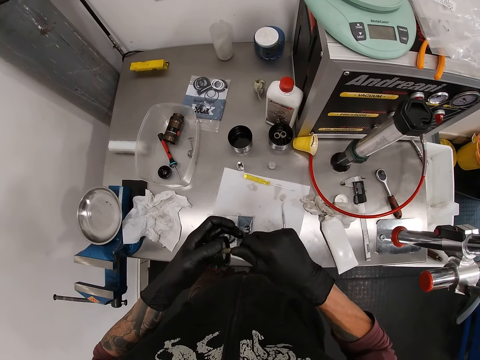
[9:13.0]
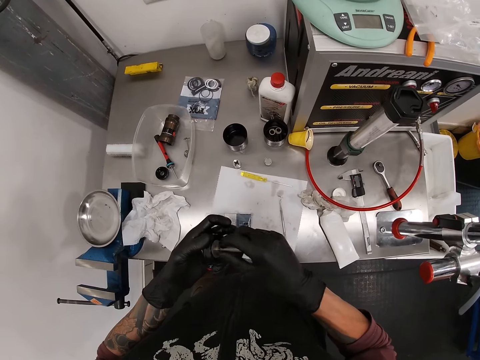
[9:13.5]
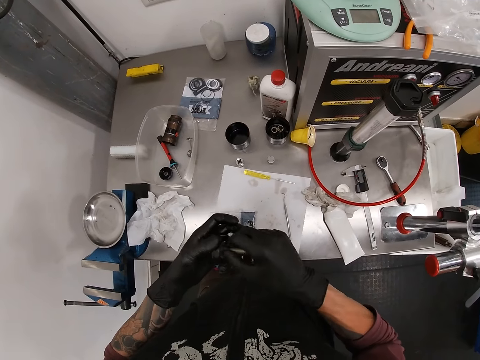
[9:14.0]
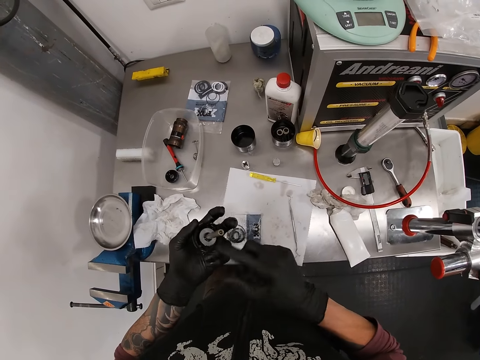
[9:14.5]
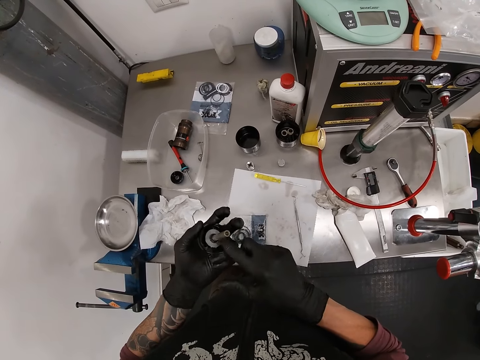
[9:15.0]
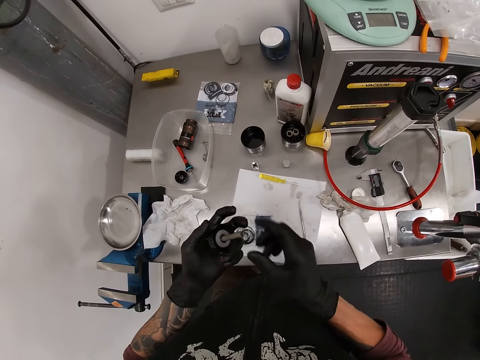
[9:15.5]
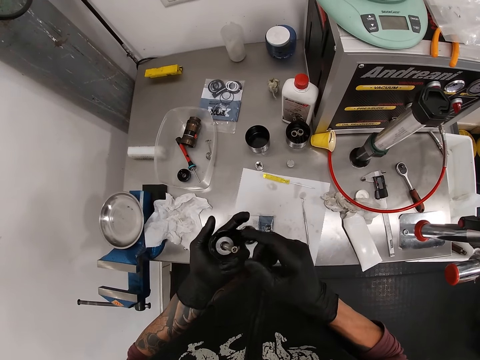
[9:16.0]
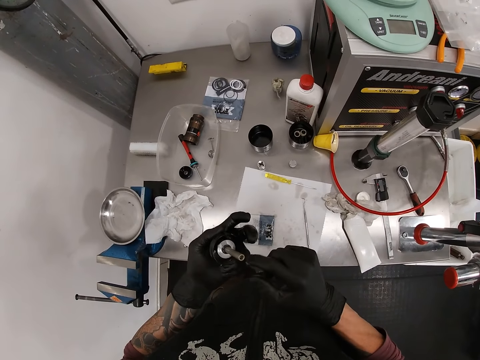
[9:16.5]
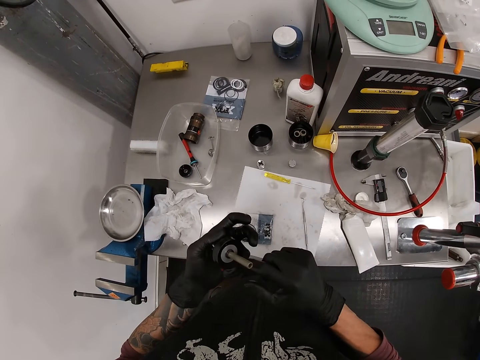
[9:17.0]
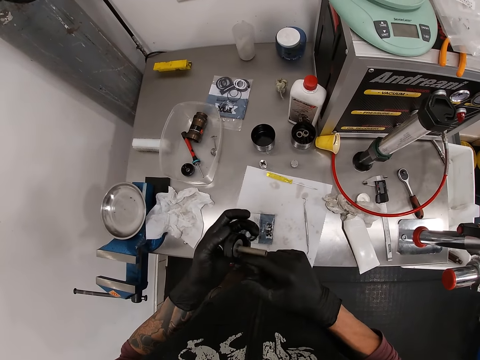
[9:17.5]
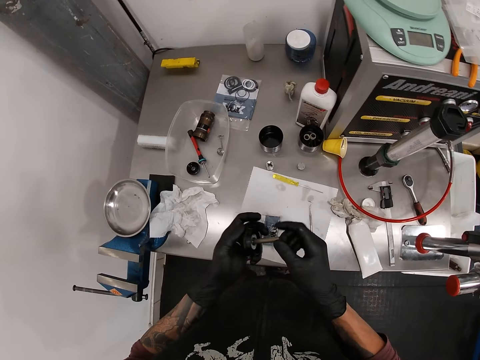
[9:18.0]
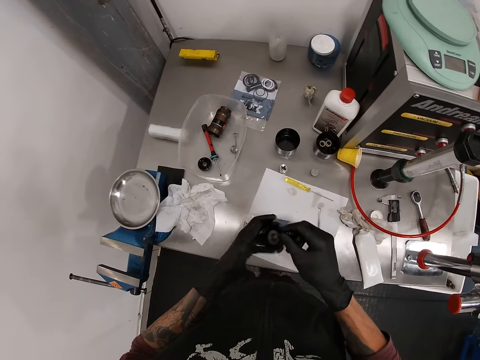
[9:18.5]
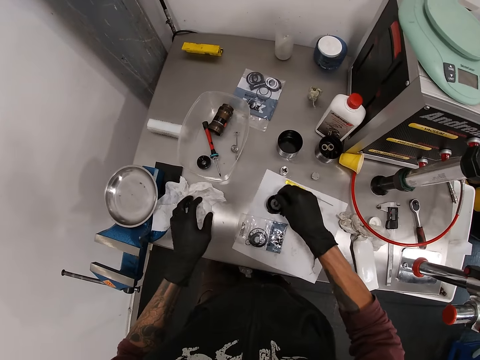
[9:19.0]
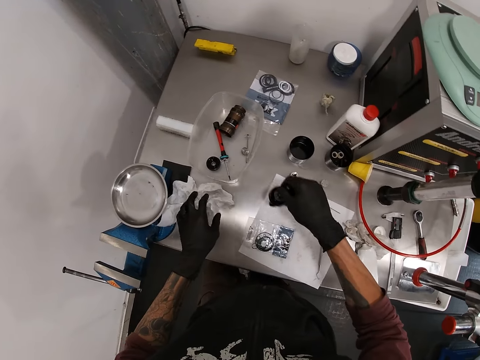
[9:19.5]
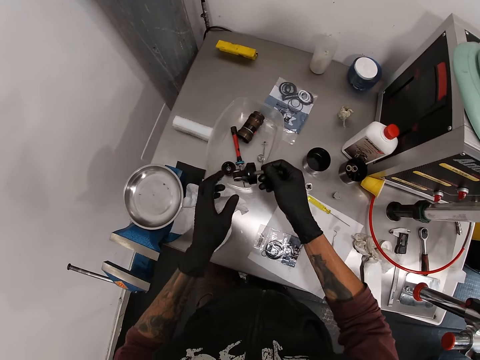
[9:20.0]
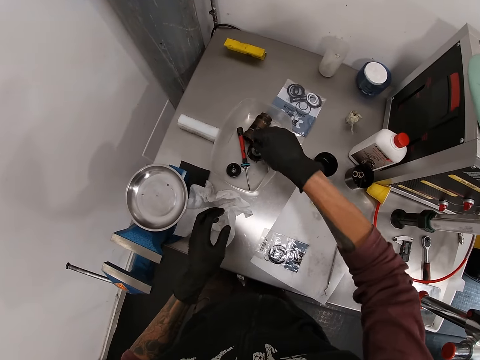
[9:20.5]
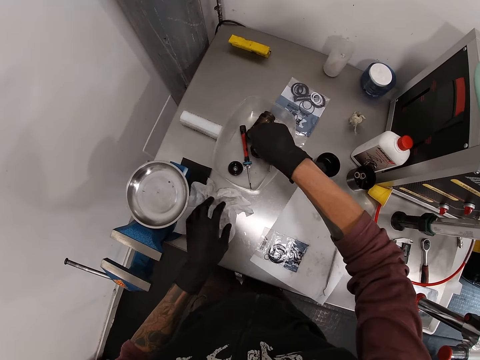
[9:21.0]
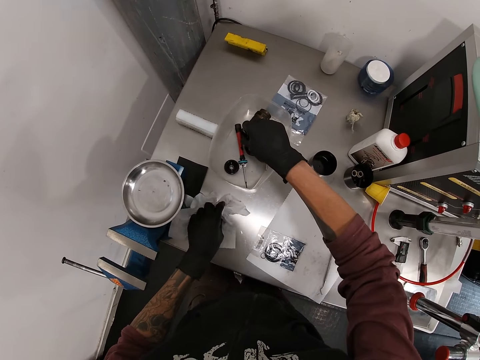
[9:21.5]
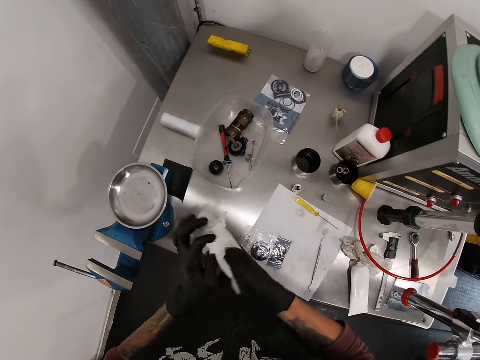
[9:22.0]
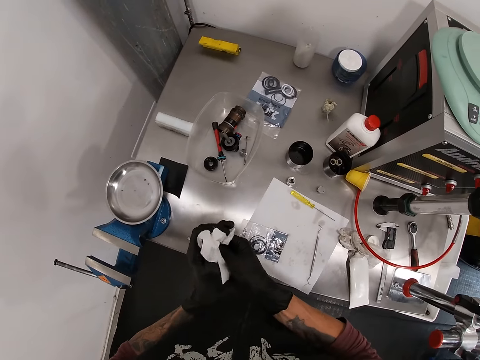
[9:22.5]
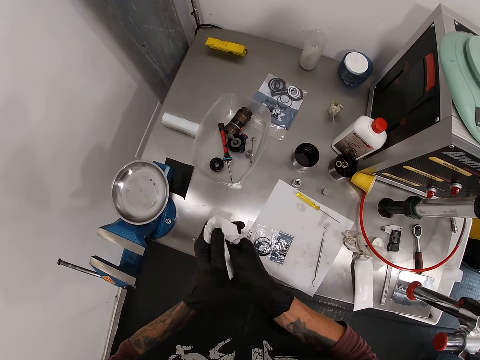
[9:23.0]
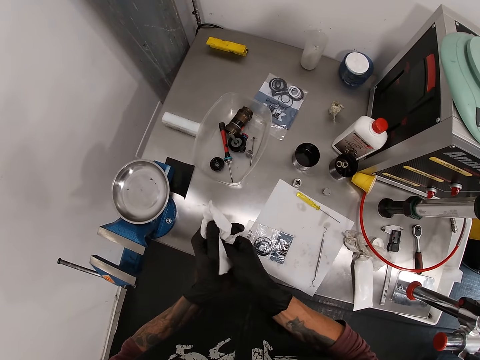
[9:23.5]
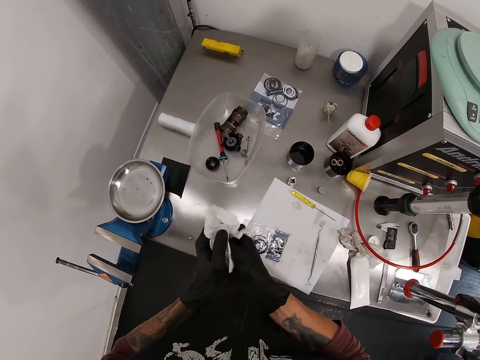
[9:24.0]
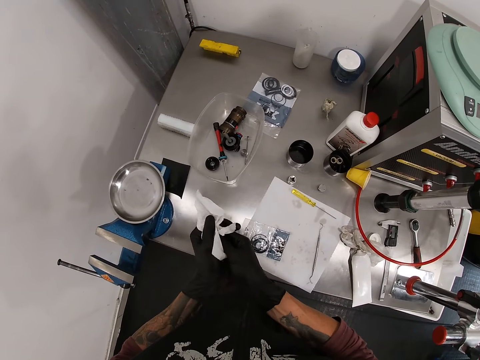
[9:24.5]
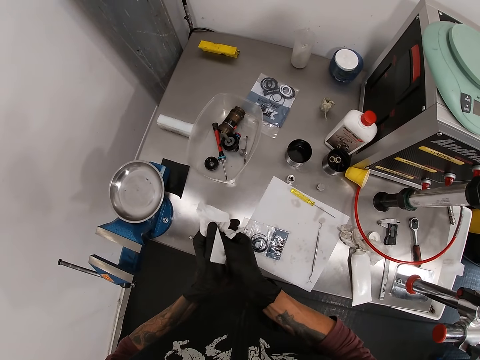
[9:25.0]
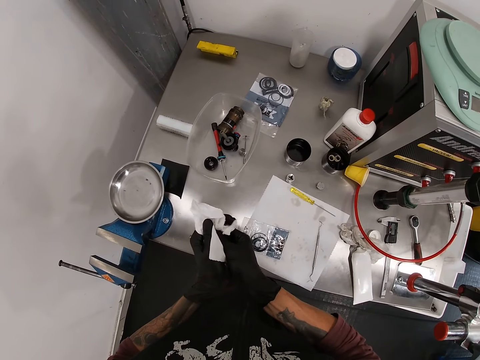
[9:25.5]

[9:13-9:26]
The camera wearer applies the cream on something. He wipes the pressure regulator with his finger. He samples the pressure regulator. He drops the threaded nut in his right hand on the paper. He picks the threaded nut with his right hand. He places the threaded nut in his right hand in a plastic container. He grabs a tissue paper with his left hand. He wipes both hands with the tissue paper.

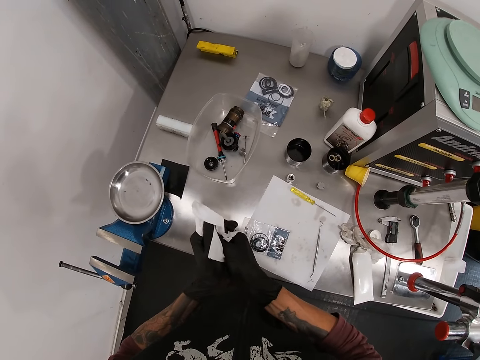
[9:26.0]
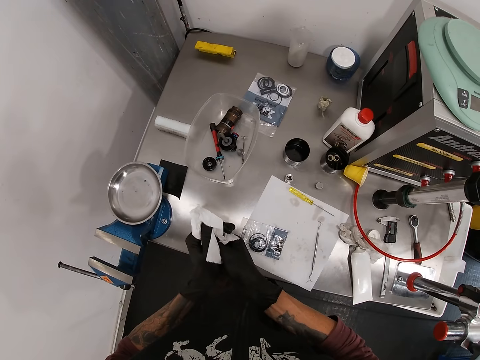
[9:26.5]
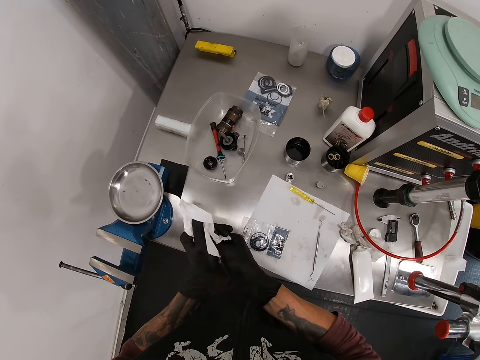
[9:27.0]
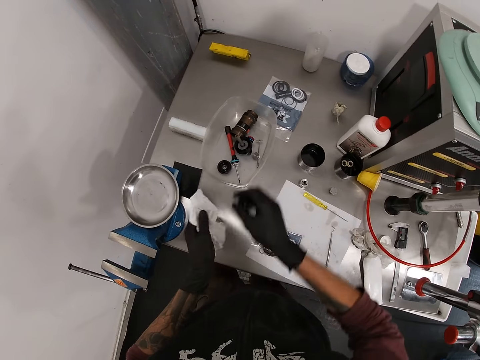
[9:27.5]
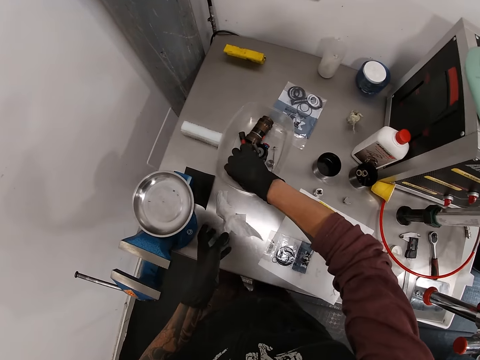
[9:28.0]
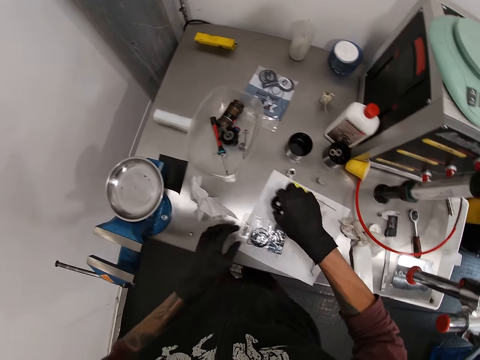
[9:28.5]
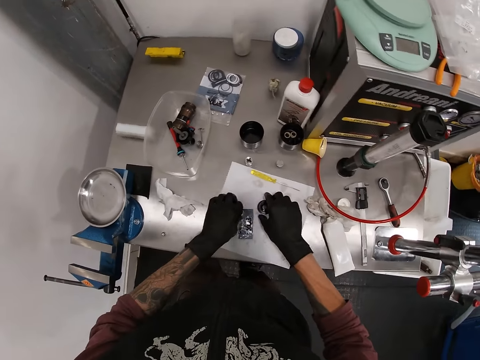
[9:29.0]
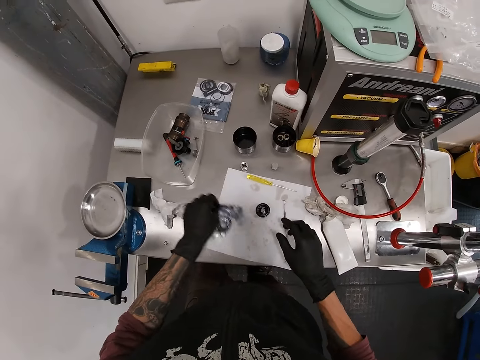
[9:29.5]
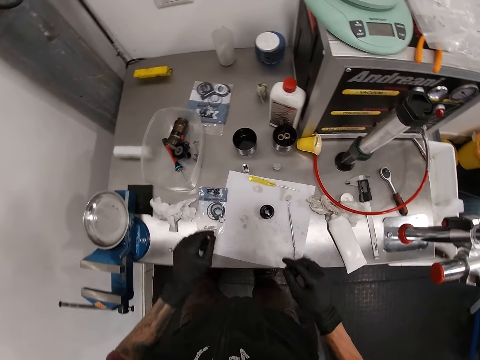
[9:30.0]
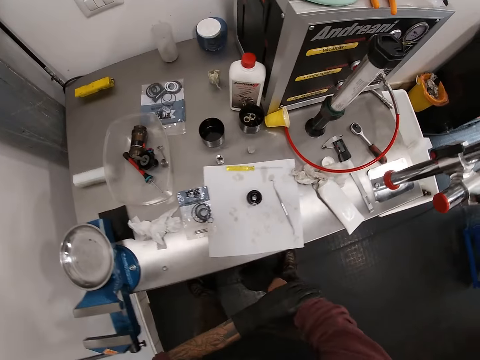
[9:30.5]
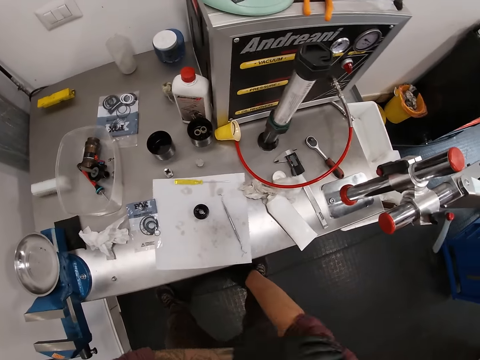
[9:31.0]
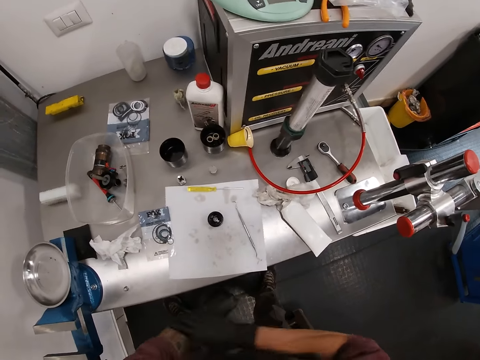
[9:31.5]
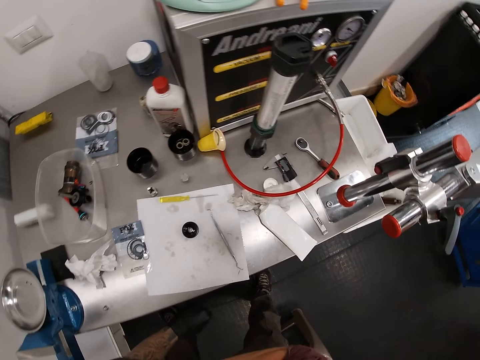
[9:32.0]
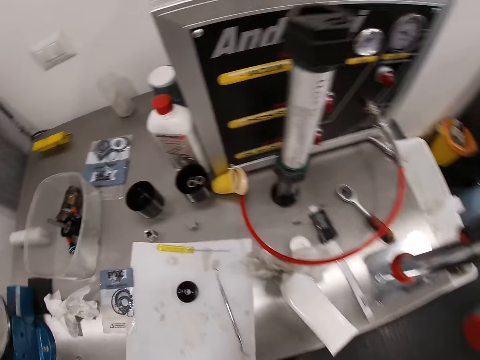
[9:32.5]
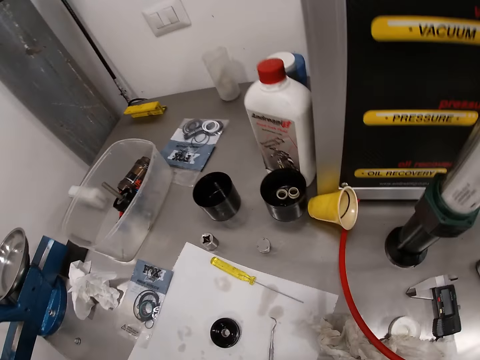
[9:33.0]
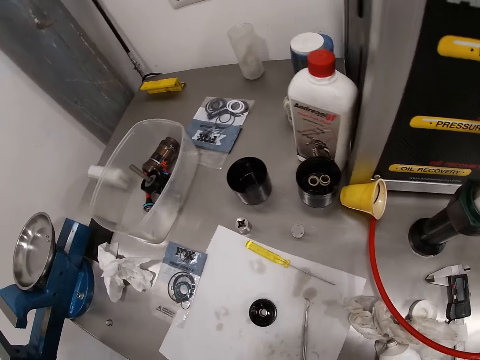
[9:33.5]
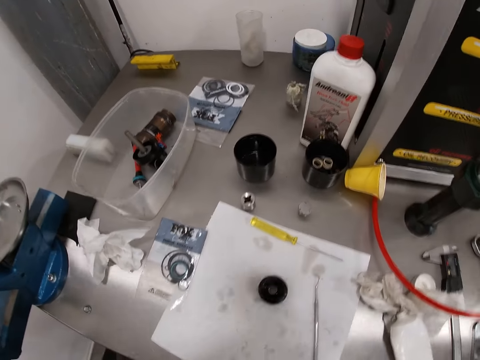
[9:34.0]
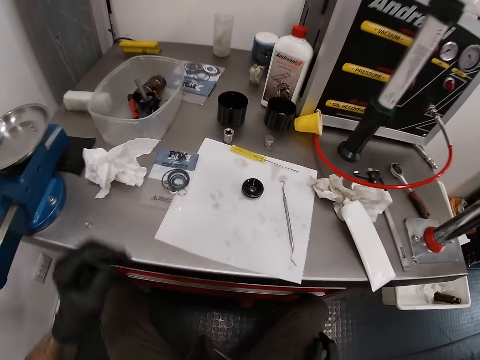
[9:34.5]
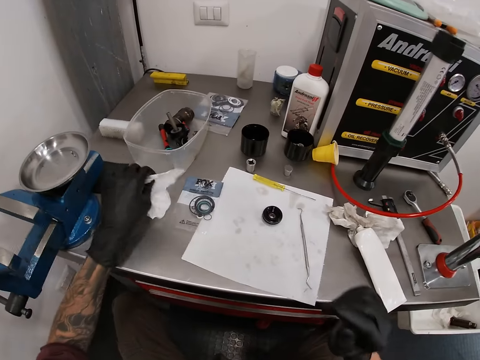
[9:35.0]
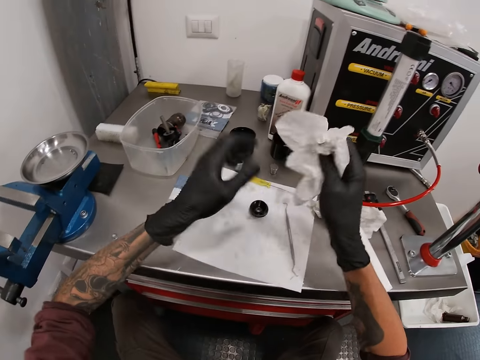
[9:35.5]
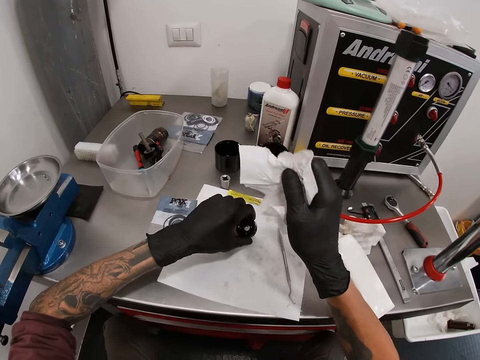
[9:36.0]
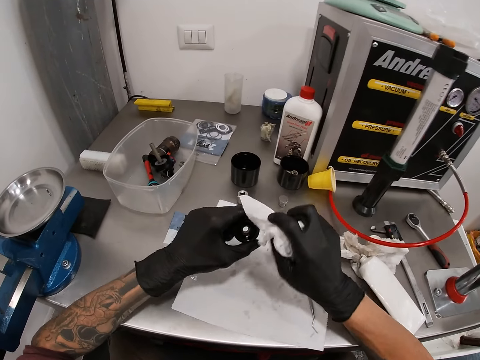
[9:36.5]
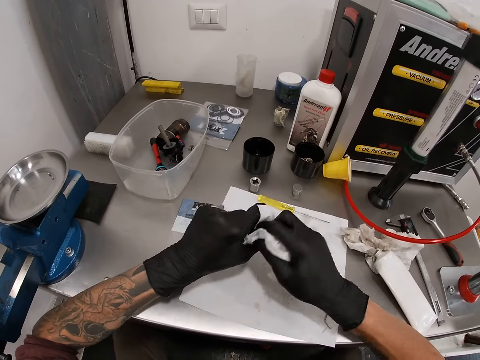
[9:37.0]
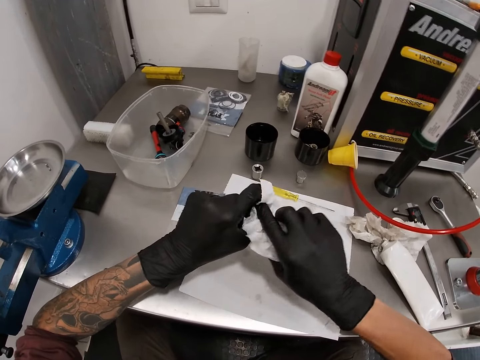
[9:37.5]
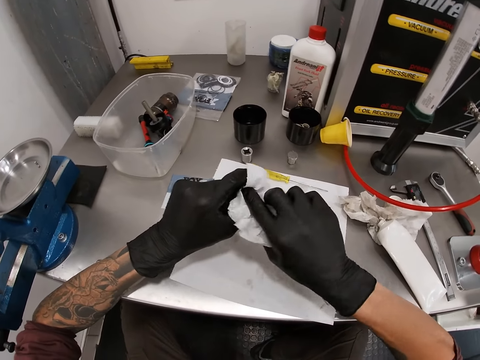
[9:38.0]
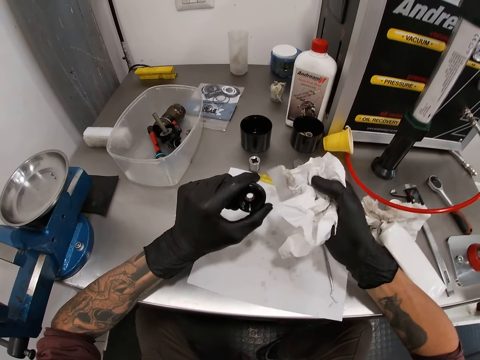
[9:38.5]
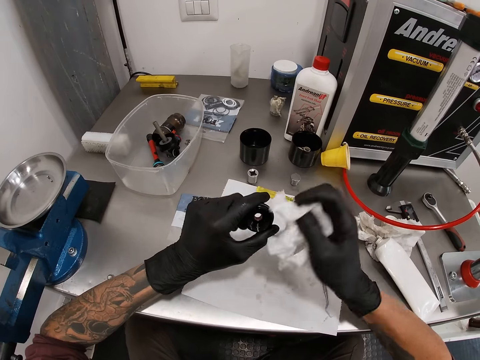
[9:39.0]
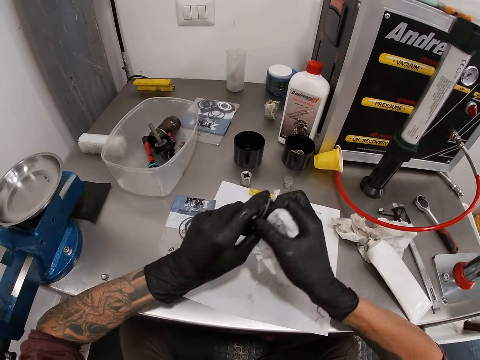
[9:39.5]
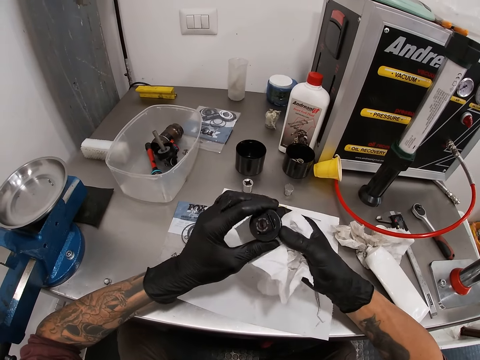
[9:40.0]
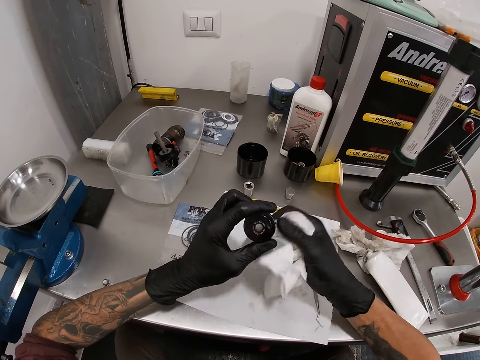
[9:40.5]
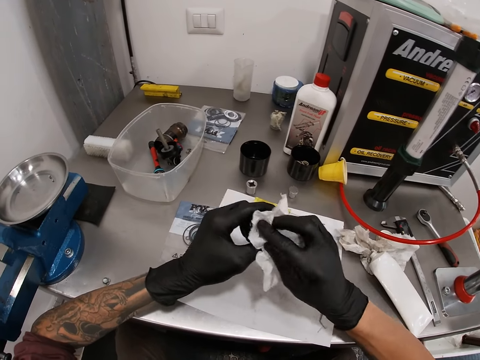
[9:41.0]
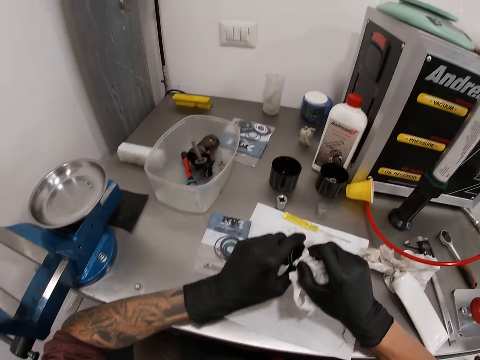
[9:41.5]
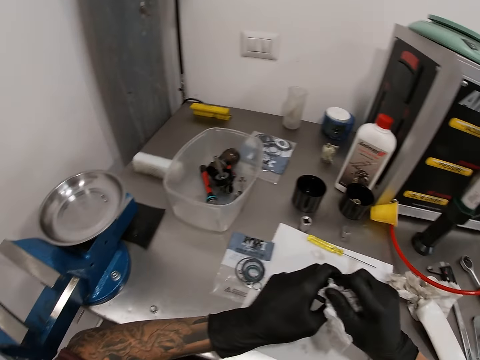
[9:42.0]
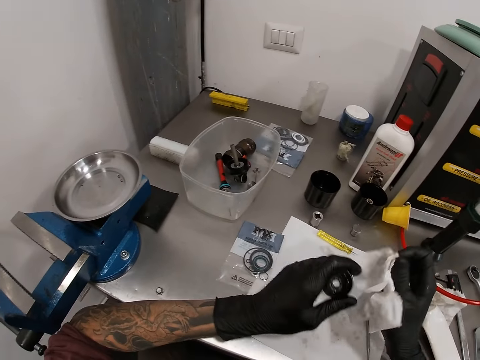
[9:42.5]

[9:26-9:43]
The camera wearer picks up a valve cap with his right hand. He drops the valve cap with his right hand on the paper. He shifts a packet of washers on the paper with his left hand. He rolls up his right hand sleeve with his left hand. He rolls up his left hand sleeve with his right hand. He sits on a stool. He picks up a tissue on the table with his left hand. He passes the tissue paper in his left hand to his right hand. He picks up the valve cap on the paper with his left hand. He wipes the valve cap in his left hand with the tissue paper in his right hand. He rotates the valve cap in his left hand with his right hand. He wipes the valve cap in his left hand with the tissue paper in his right hand.
